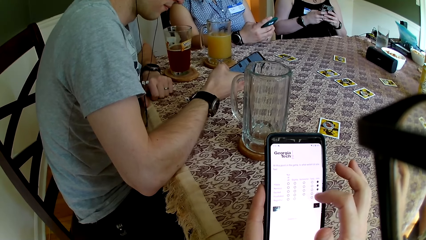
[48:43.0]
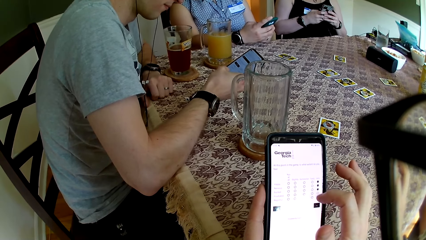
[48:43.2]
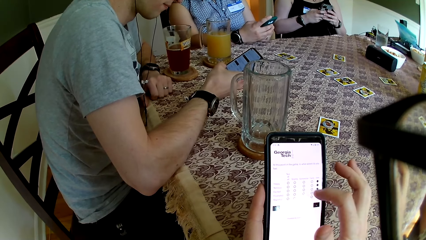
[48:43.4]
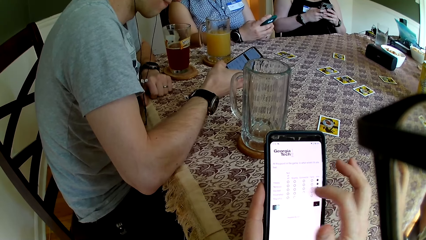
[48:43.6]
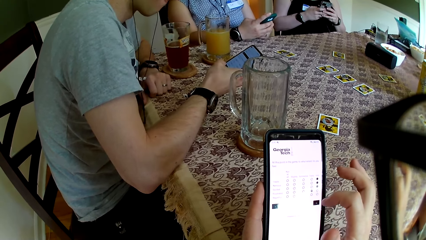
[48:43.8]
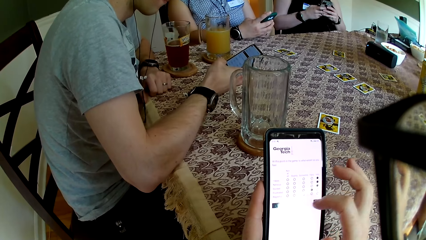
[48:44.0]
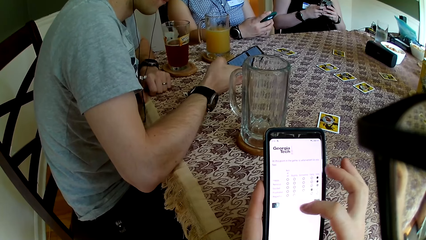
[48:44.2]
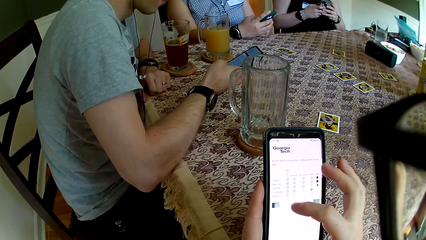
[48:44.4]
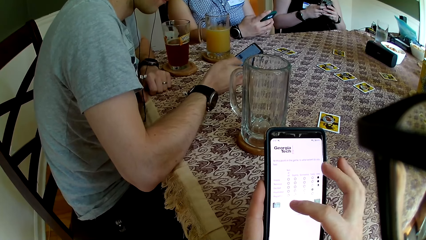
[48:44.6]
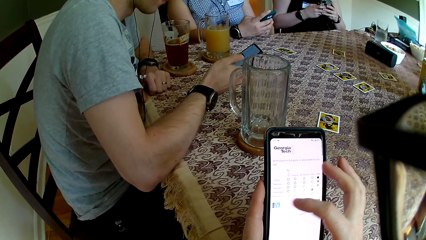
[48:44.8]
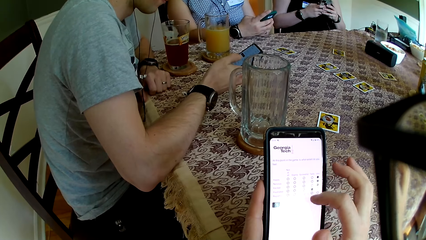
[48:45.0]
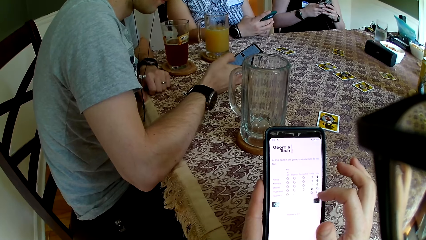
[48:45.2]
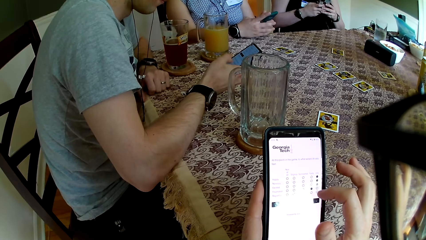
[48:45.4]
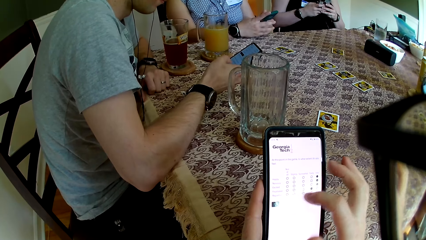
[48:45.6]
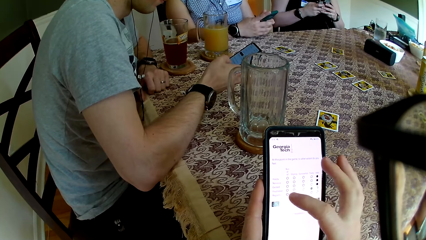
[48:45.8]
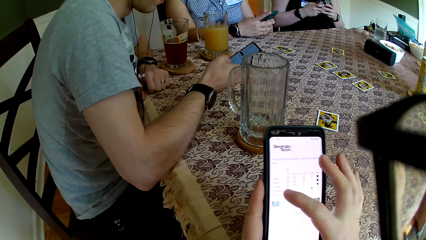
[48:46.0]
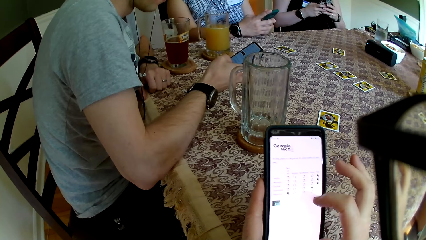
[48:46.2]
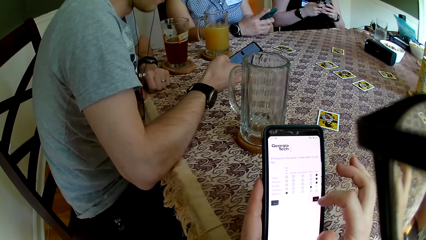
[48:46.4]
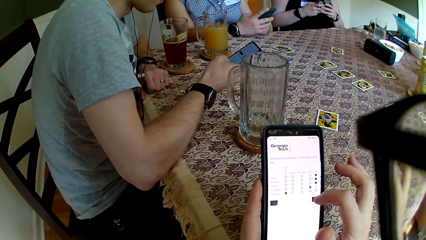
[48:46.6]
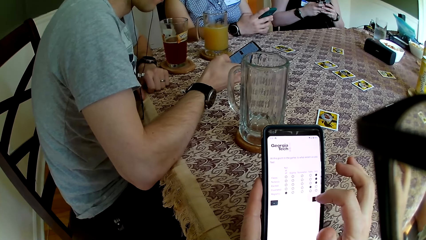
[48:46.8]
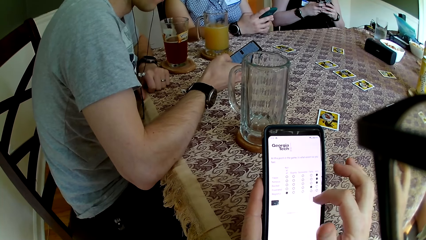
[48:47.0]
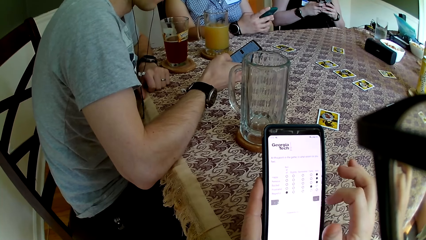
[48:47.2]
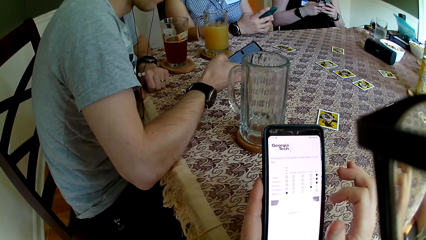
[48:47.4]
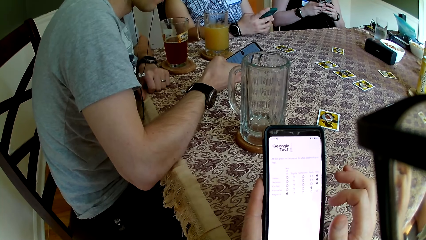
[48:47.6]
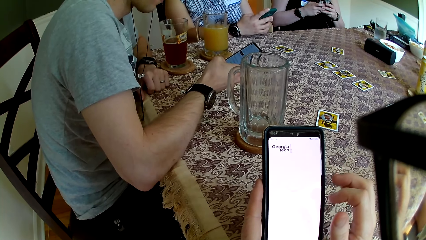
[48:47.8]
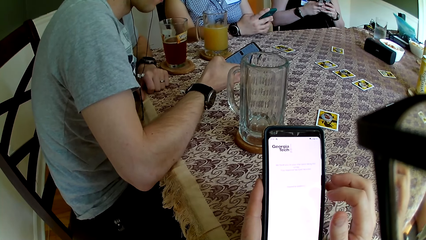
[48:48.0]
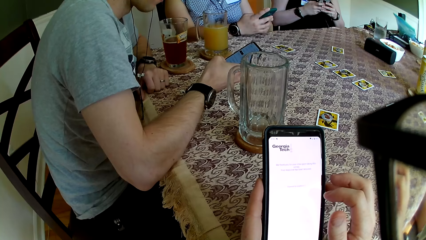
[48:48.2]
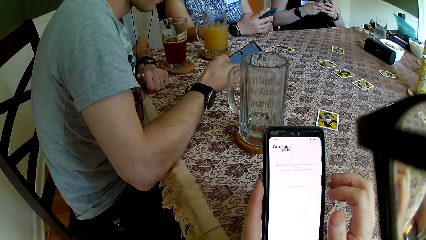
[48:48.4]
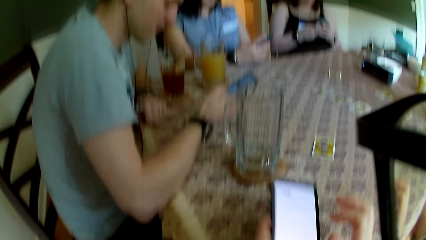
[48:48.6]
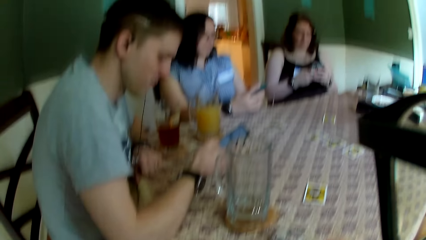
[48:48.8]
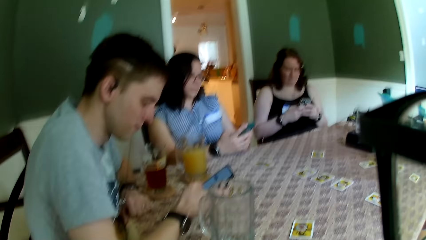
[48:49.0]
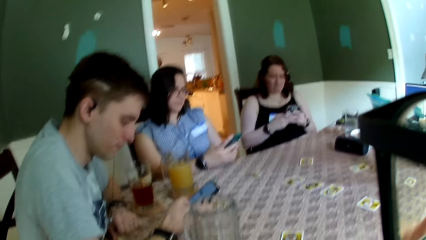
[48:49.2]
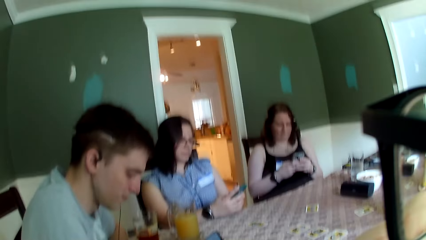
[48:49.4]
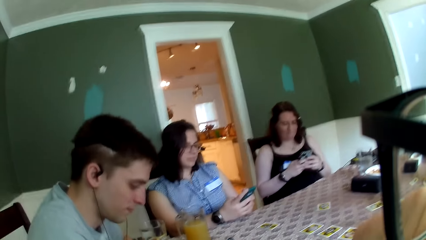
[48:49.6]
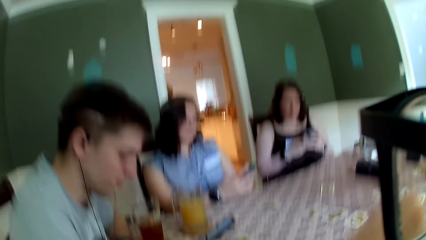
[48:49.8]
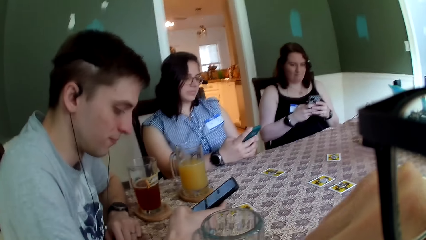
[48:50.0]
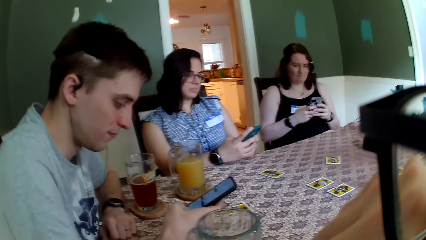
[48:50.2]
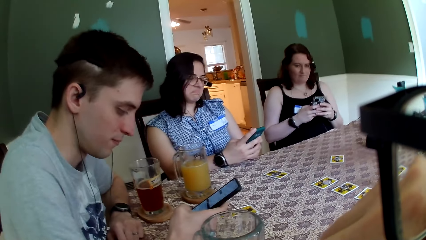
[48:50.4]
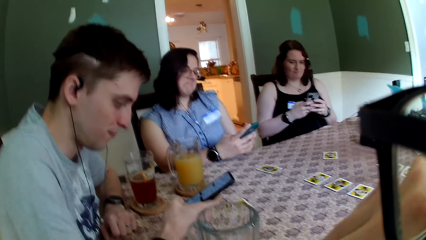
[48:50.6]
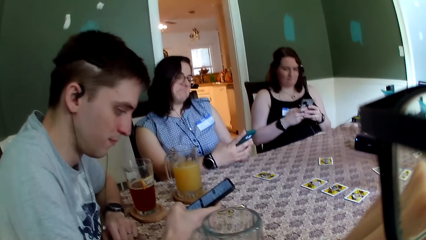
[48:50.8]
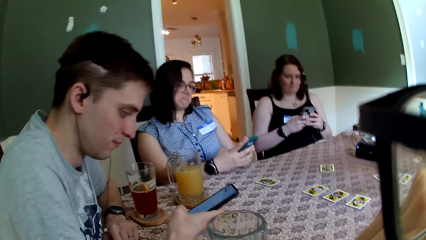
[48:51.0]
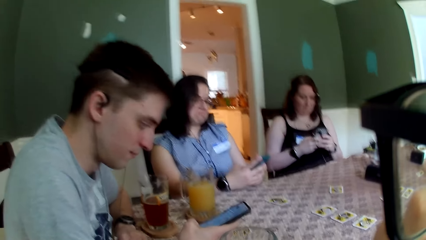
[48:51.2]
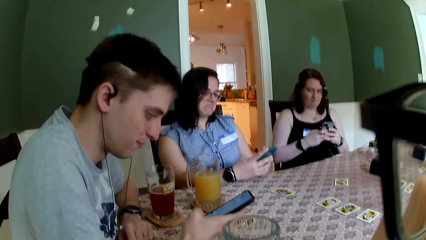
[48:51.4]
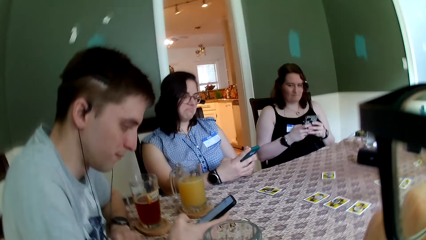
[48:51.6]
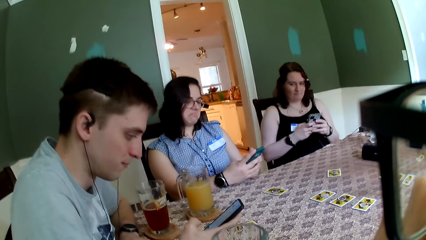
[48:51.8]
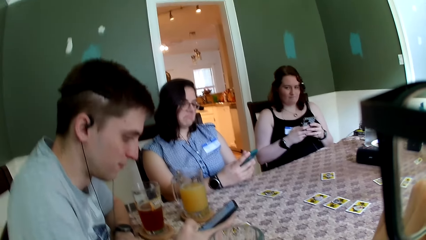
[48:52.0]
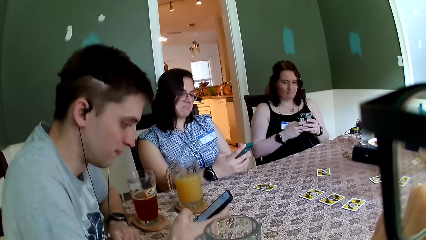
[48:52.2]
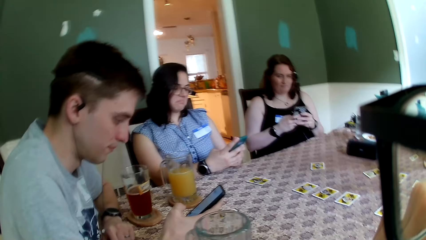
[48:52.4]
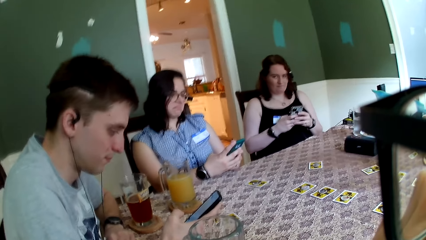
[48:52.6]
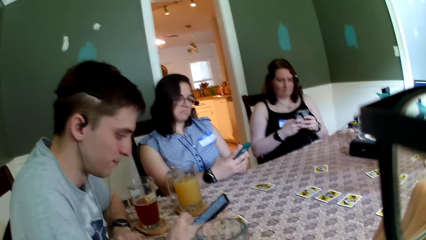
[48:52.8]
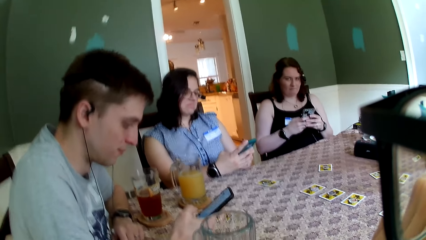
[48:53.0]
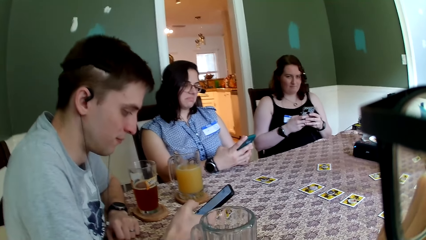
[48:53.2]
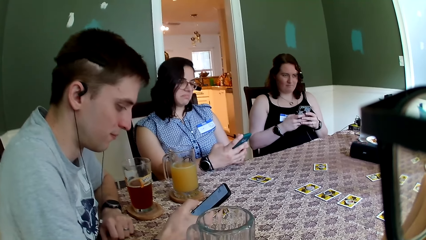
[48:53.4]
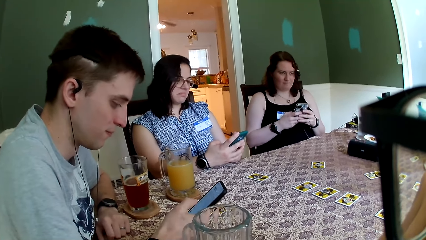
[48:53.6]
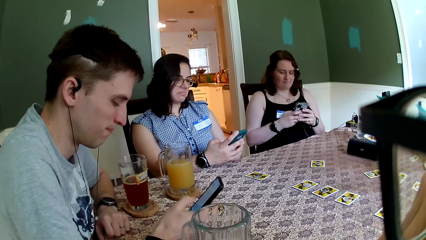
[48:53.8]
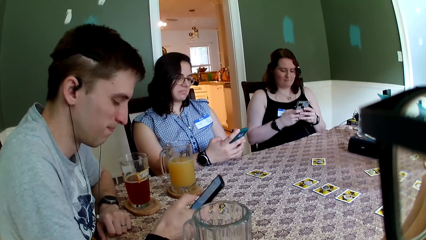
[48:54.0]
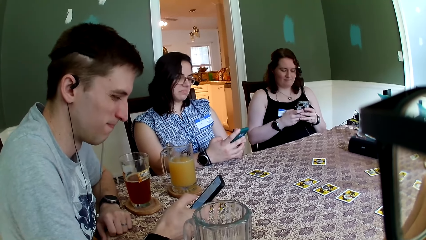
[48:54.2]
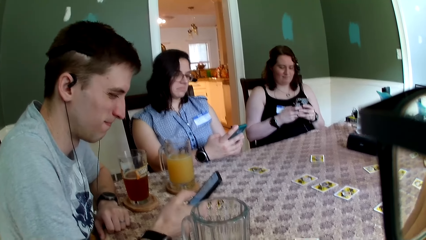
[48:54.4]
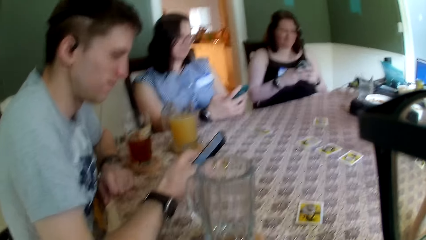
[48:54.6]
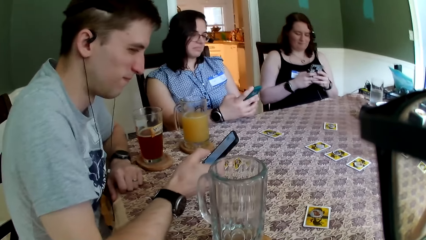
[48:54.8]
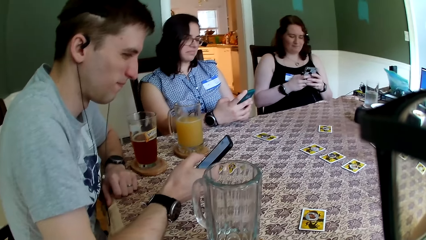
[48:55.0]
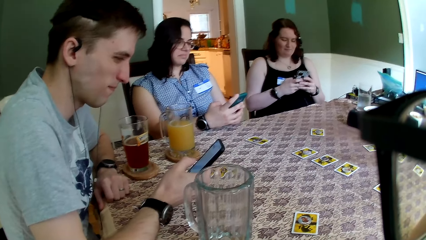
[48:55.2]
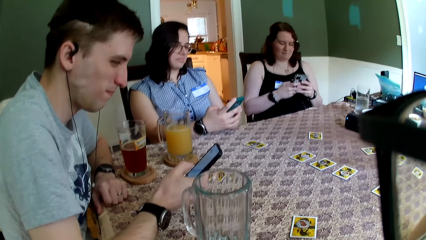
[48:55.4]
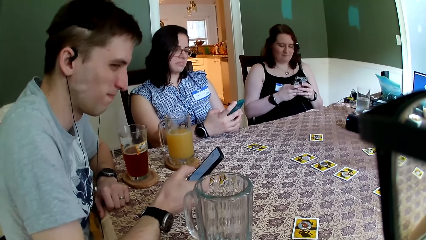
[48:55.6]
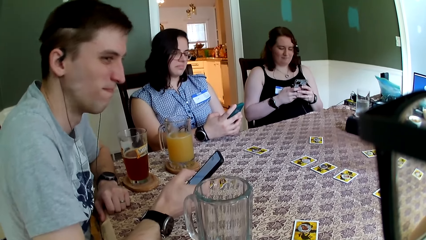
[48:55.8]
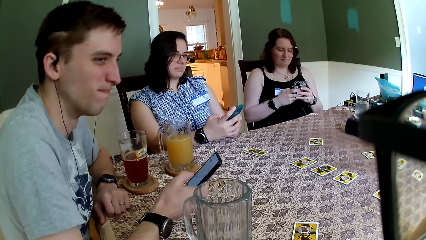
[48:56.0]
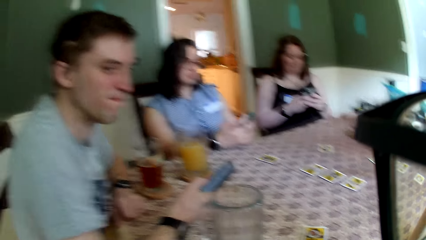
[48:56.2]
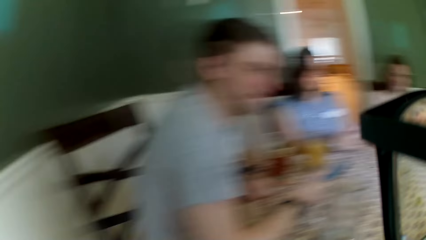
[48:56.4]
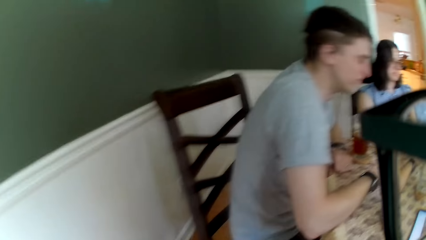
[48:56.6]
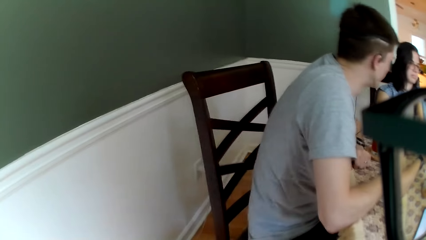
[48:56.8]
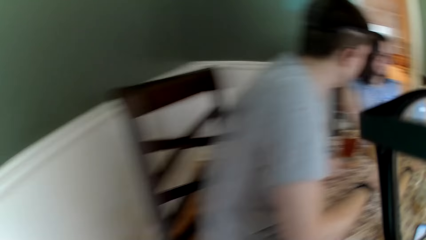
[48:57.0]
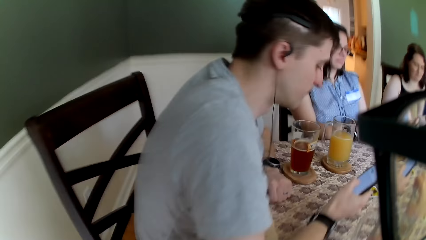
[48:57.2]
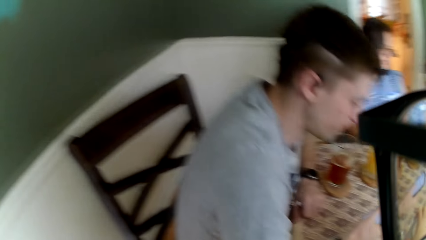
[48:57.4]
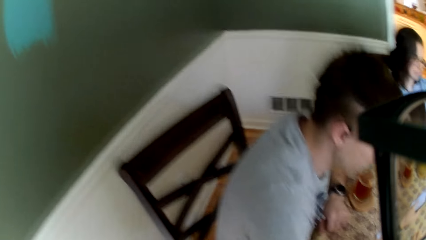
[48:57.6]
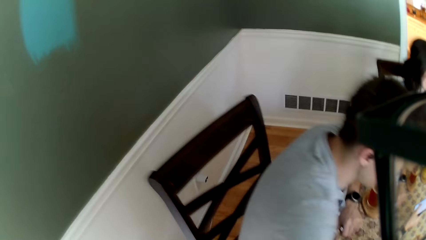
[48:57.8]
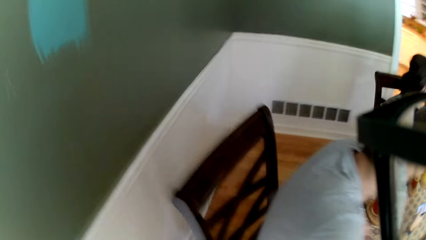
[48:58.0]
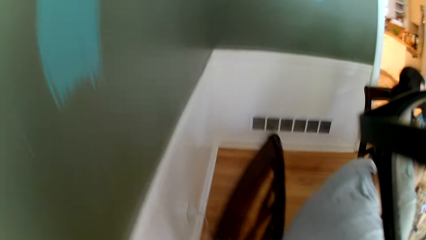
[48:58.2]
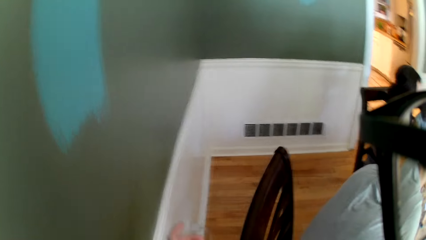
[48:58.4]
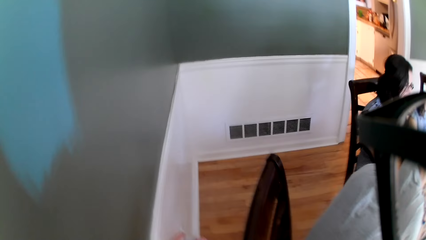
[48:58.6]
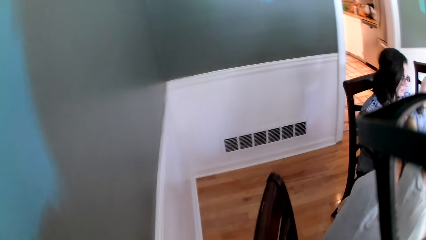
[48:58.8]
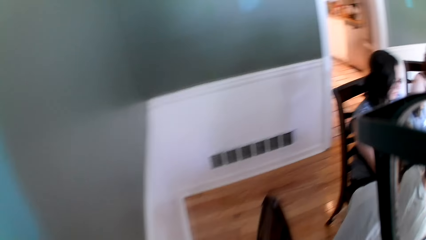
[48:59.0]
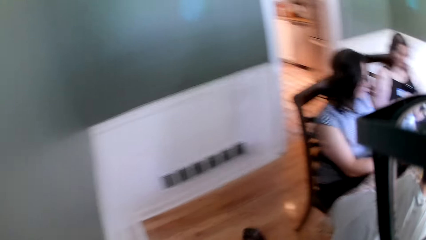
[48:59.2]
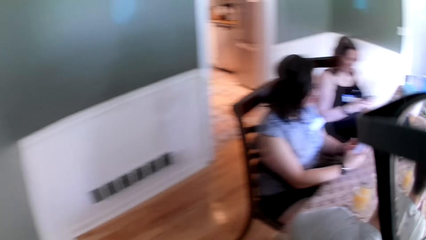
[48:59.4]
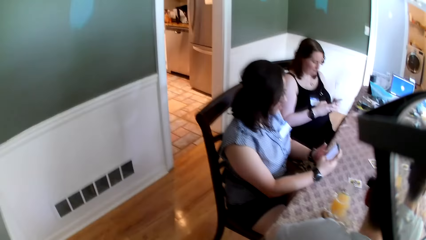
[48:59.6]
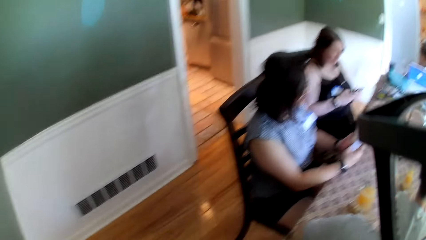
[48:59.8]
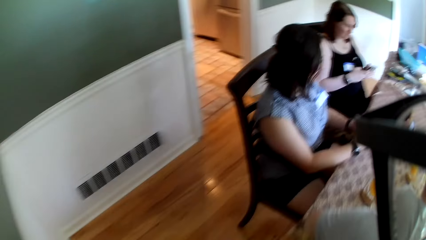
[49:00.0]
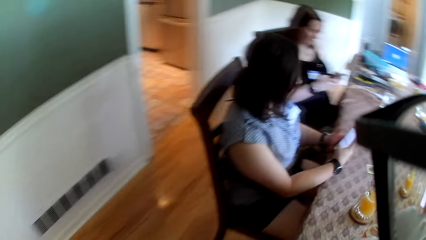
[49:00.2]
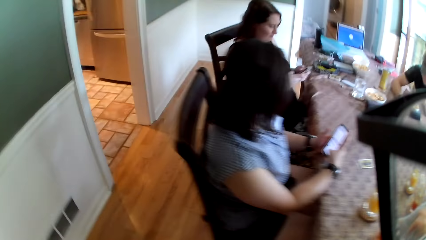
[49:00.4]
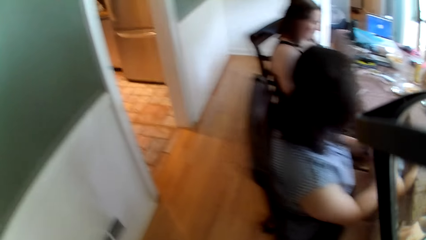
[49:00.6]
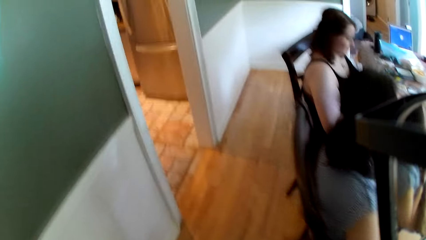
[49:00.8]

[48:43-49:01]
The camera wearer drops the phone with his left hand. He converses with a man. He walks around the house.
